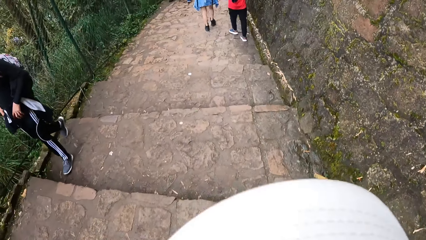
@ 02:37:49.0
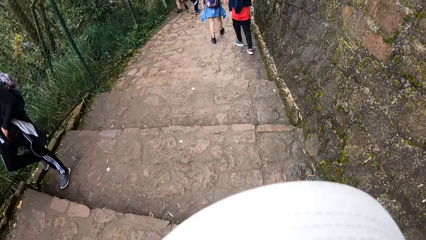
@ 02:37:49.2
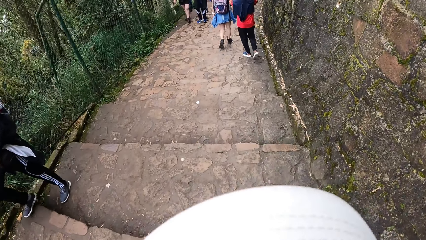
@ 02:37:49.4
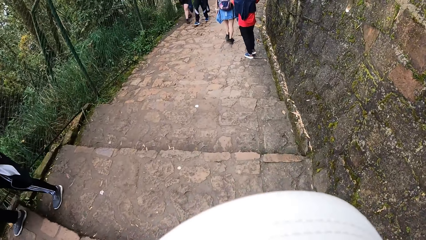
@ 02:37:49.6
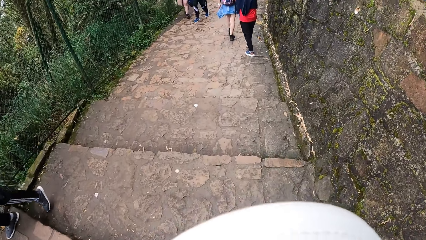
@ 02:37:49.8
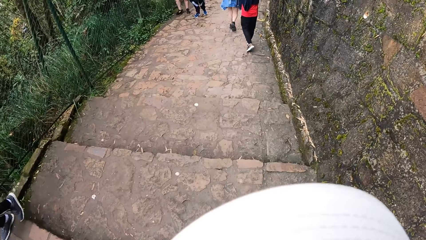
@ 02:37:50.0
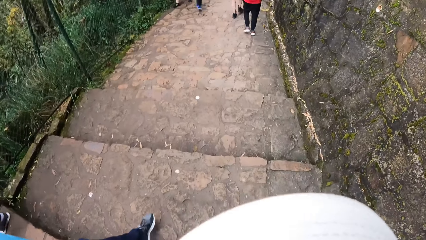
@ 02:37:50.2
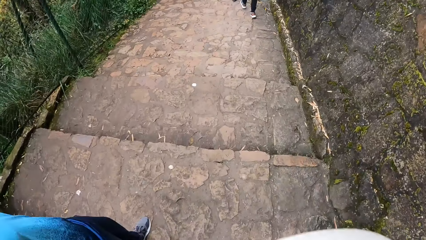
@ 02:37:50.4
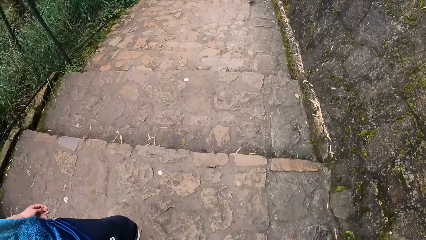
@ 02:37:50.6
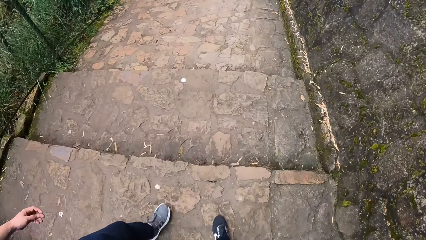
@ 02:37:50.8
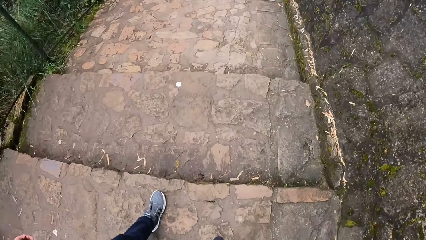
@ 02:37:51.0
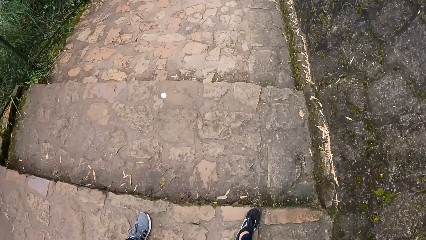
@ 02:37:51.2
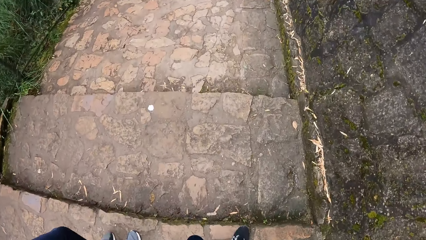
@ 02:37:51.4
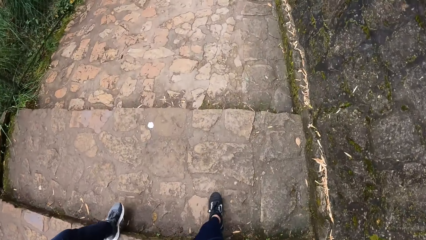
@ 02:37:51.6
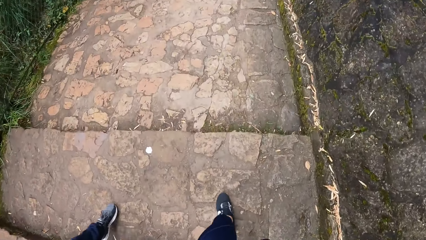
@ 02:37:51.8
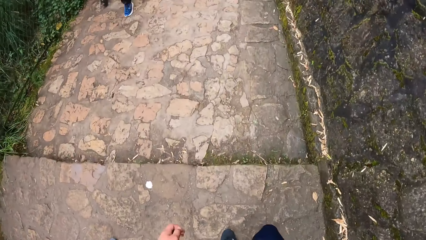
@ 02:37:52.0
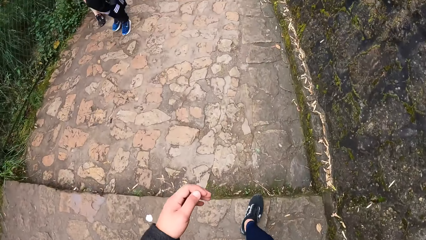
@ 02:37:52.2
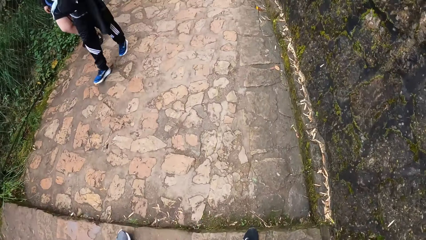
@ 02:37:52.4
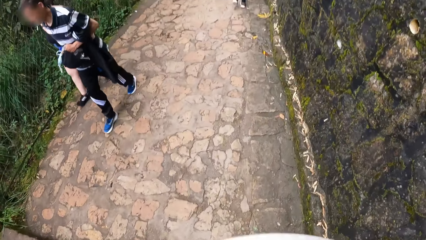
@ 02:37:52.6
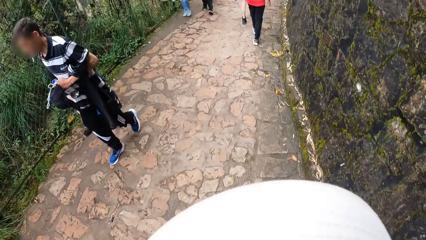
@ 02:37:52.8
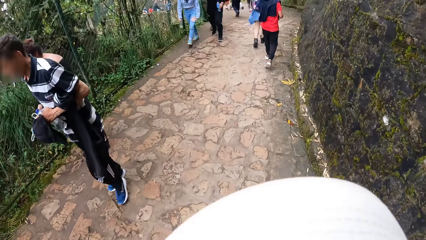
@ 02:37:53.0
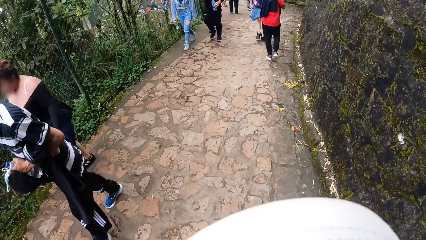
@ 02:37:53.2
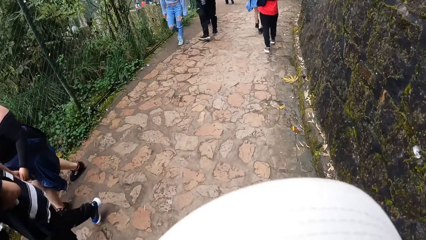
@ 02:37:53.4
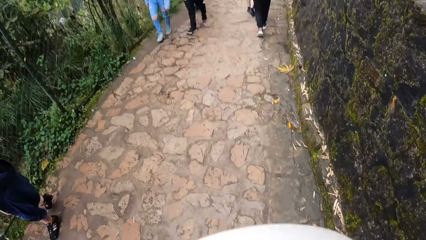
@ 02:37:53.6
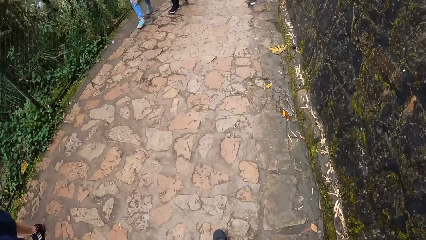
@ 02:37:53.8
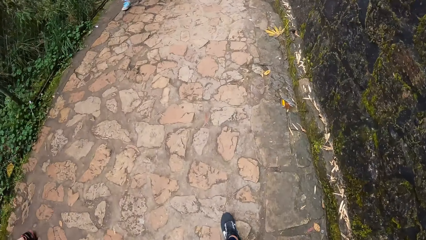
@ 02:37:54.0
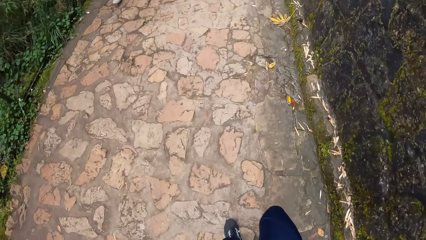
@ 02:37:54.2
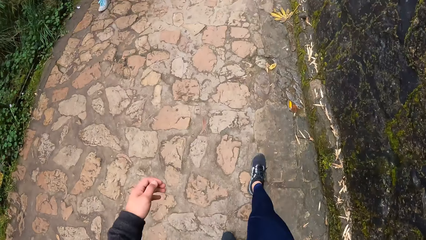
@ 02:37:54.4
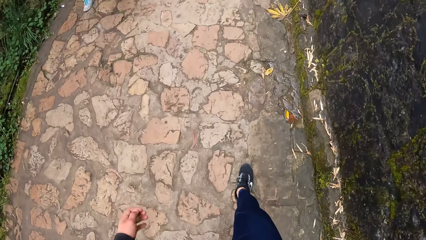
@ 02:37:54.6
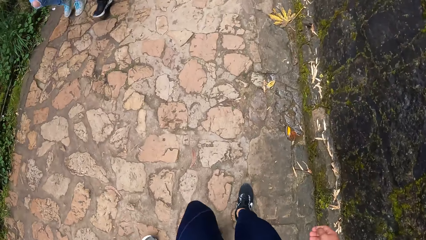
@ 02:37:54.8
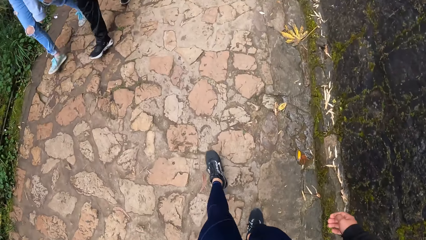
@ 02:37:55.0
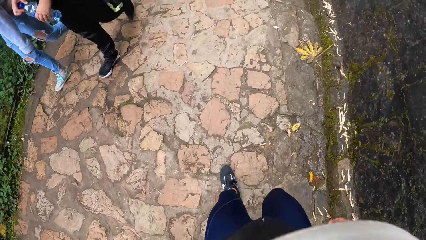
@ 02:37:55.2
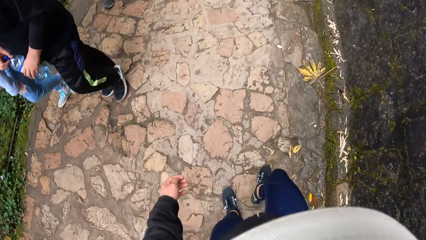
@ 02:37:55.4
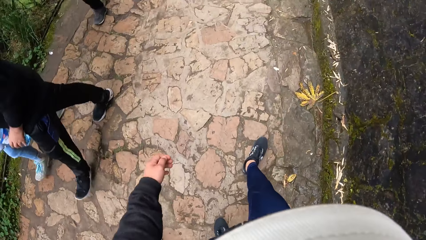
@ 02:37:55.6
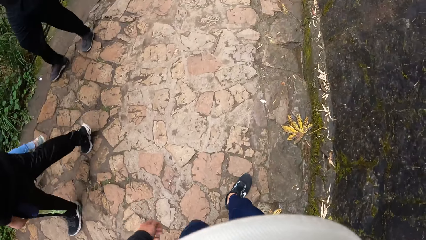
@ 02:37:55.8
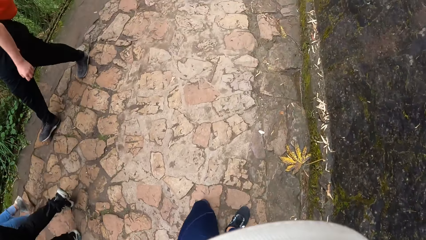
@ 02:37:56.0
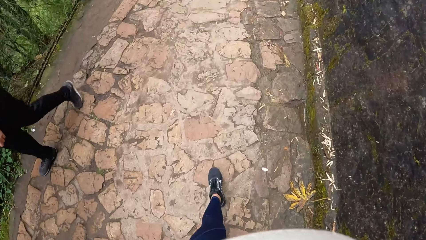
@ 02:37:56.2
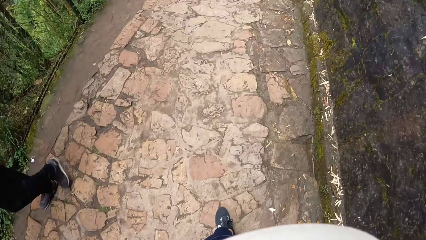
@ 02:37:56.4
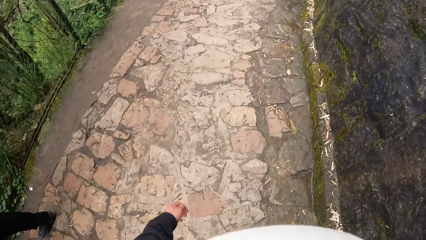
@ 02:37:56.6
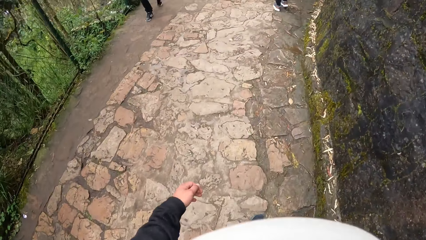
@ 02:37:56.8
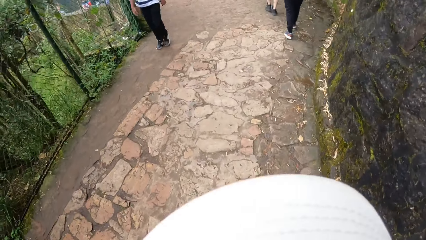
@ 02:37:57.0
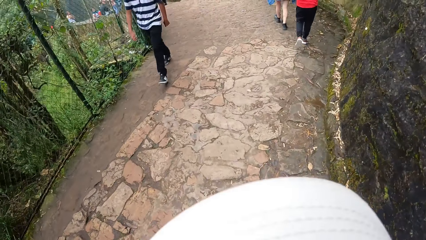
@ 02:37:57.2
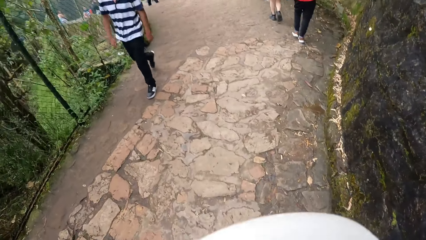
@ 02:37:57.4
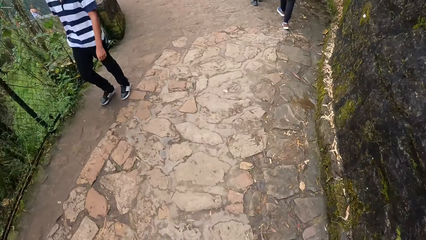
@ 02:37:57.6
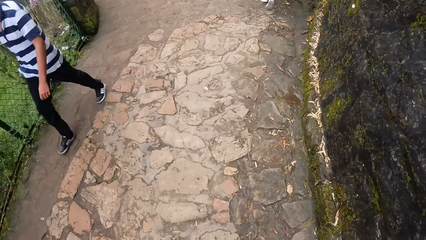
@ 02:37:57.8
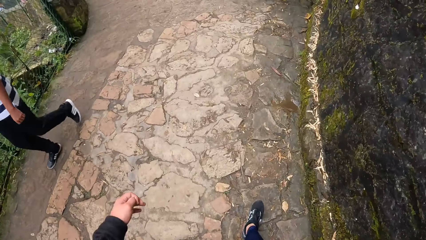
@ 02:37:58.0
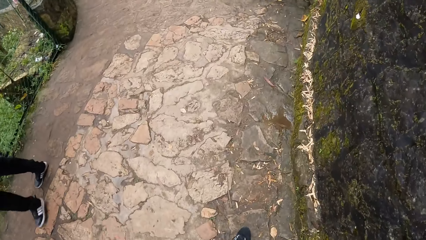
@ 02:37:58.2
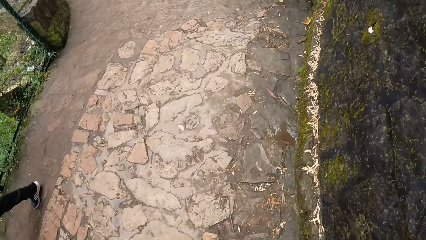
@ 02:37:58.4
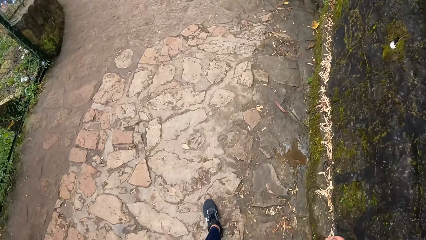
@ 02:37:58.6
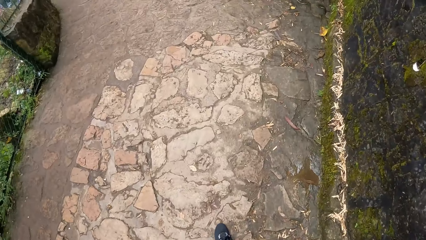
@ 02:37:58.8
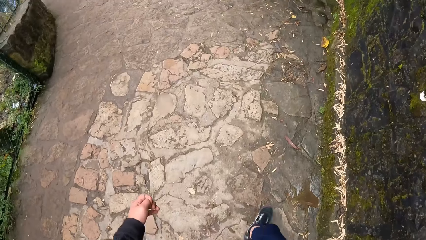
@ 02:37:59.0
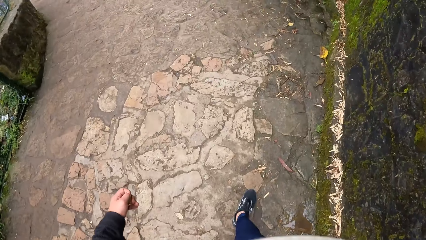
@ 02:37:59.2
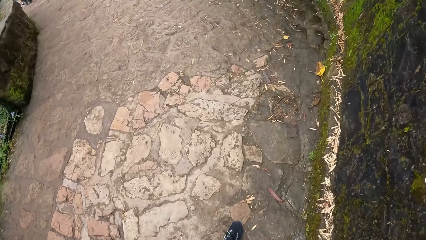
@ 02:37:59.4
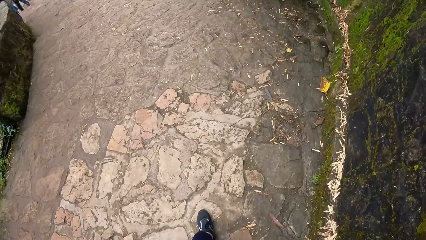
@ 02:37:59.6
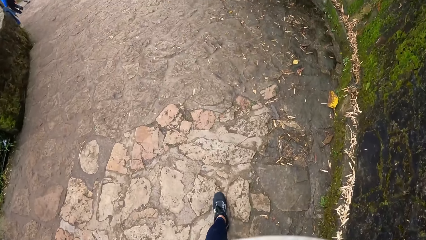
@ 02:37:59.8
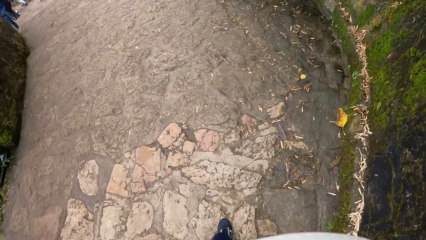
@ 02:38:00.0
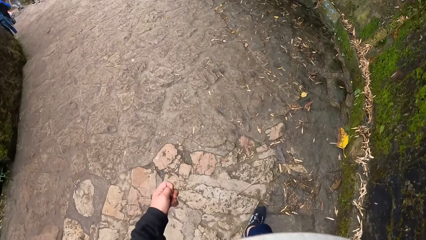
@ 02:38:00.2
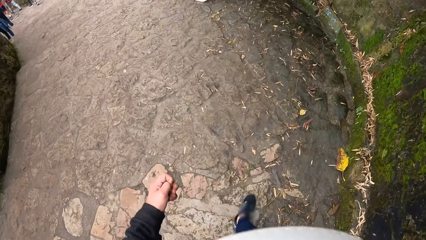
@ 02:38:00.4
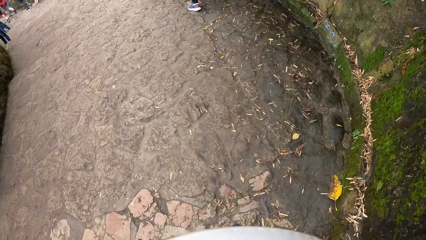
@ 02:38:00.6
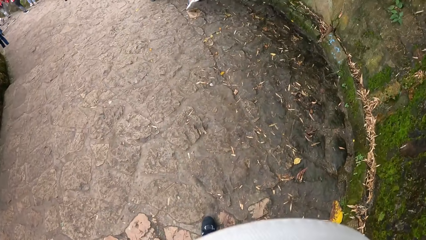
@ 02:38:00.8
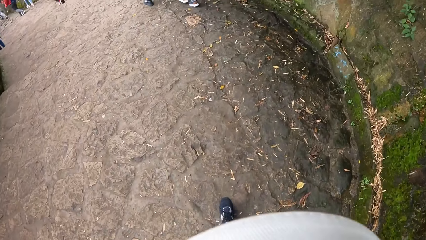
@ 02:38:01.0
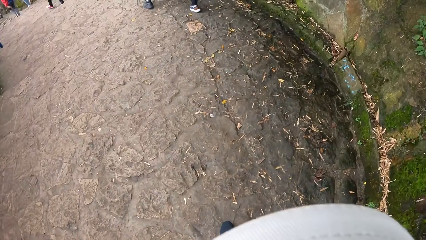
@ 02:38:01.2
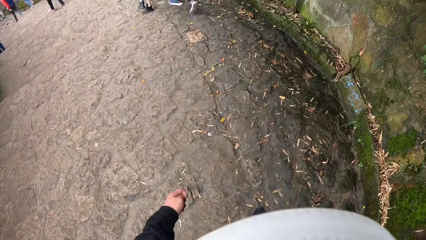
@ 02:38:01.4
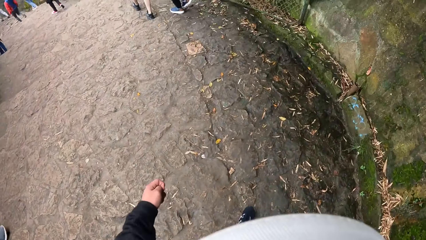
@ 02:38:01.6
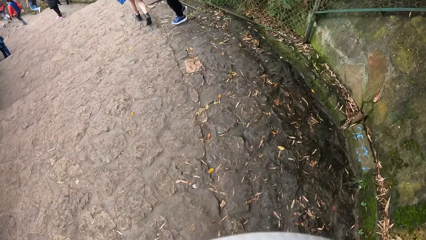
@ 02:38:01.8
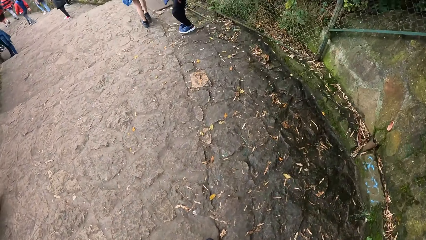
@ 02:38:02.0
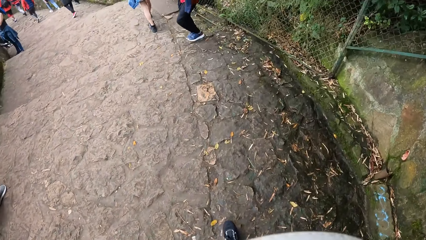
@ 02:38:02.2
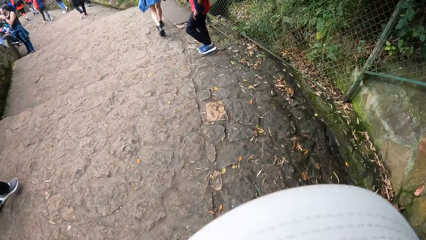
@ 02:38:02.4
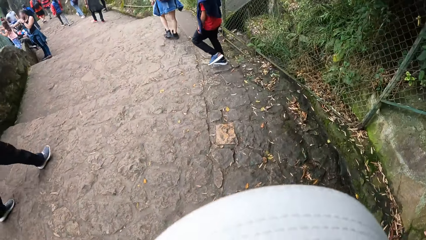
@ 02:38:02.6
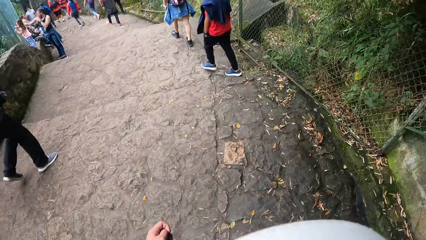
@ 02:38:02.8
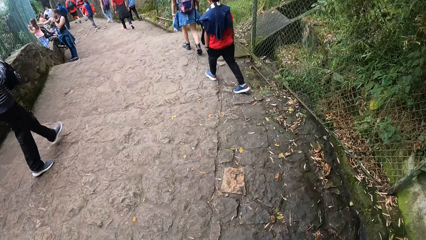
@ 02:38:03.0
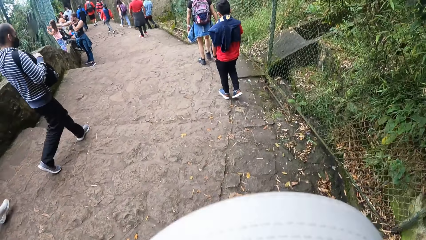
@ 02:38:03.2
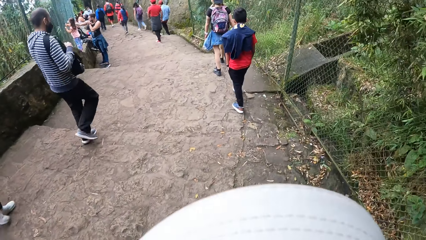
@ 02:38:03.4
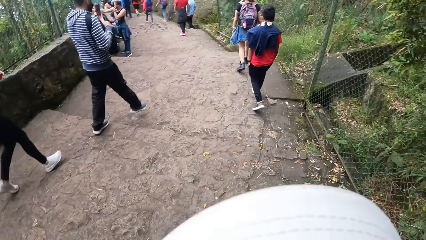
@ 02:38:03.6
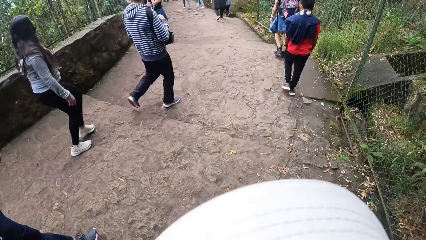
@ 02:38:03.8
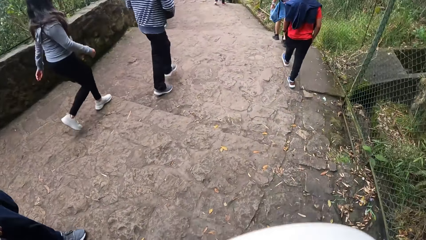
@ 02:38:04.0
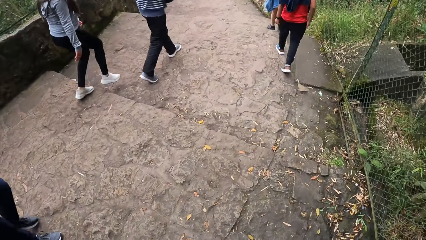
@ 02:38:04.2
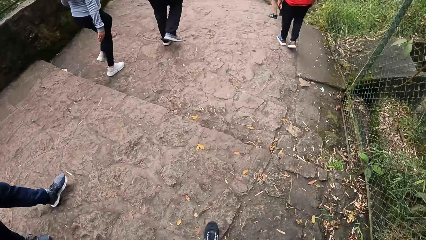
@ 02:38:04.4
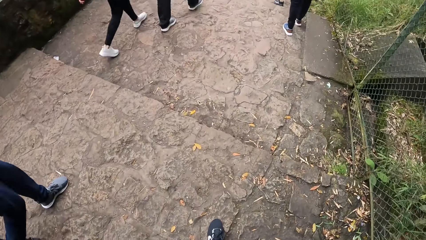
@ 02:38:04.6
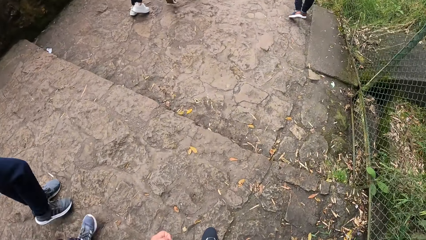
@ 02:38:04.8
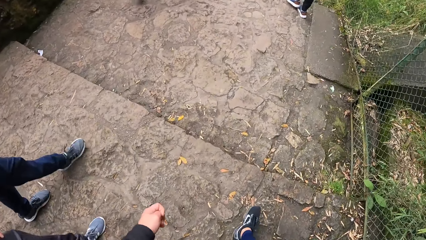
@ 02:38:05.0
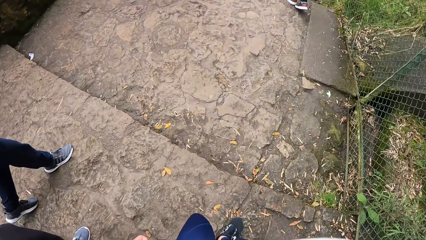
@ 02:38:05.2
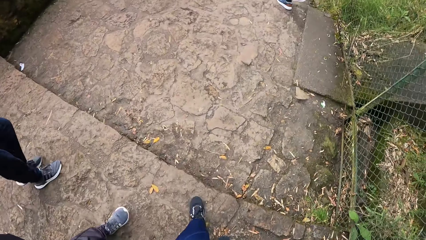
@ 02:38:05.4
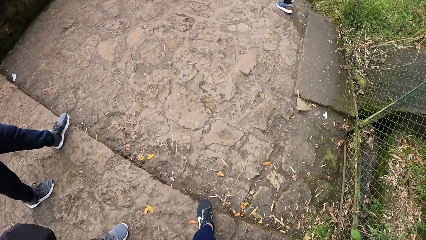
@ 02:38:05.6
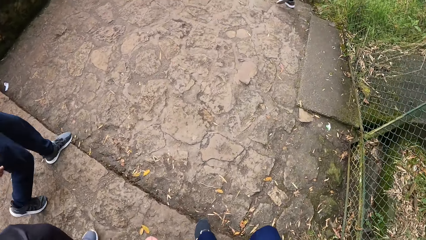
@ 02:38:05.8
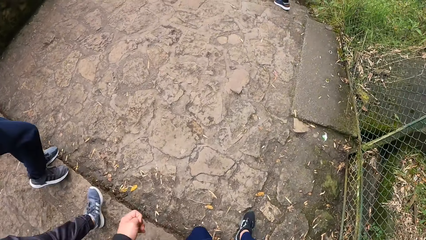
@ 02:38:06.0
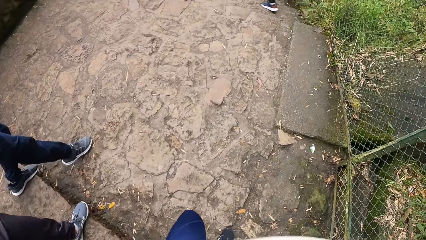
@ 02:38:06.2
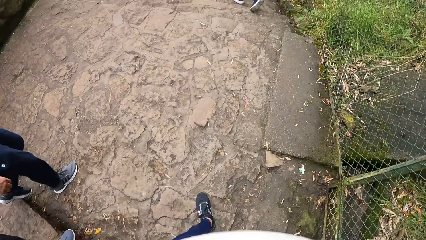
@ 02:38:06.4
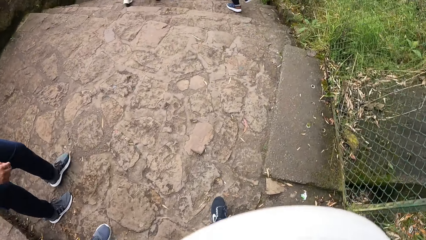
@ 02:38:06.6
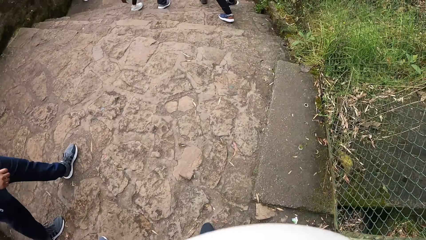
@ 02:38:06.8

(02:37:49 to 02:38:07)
The camera wearer swings the left hand and walks. They swing the left hand and walk. They swing the left hand and walk. They swing the left hand and walk. They swing the left hand and walk. They swing the left hand and walk. They swing the left hand and walk. They swing the left hand and walk. They swing the left hand and walk. They swing the left hand and walk.
